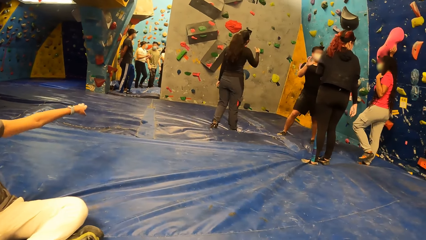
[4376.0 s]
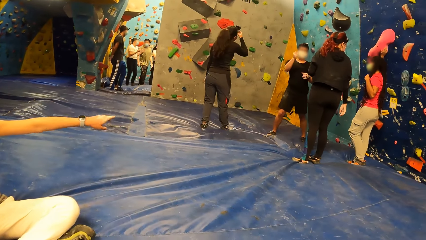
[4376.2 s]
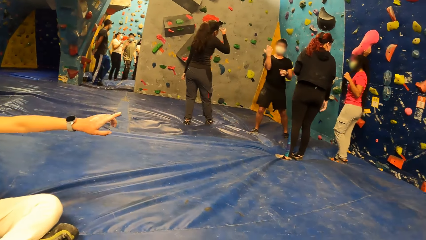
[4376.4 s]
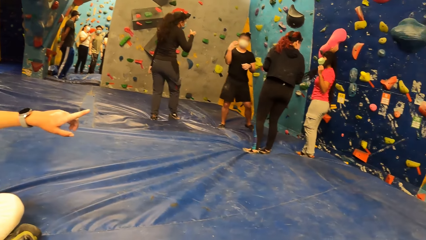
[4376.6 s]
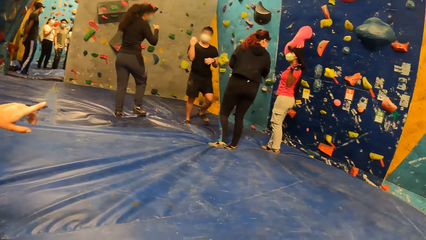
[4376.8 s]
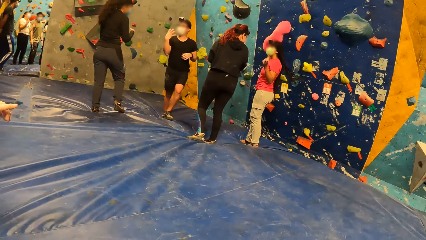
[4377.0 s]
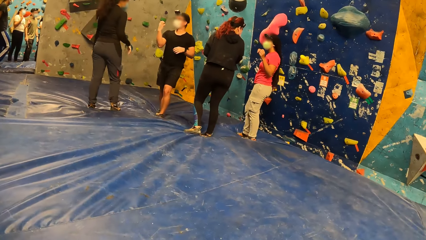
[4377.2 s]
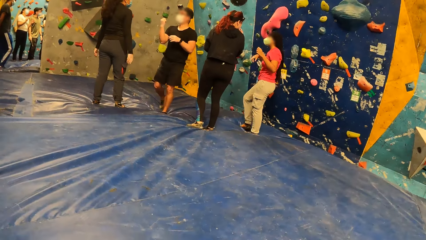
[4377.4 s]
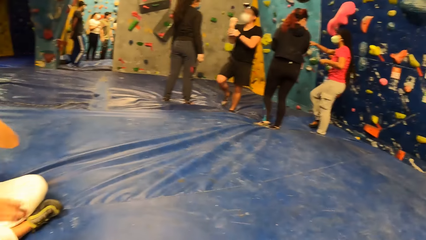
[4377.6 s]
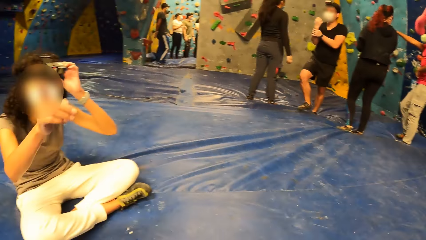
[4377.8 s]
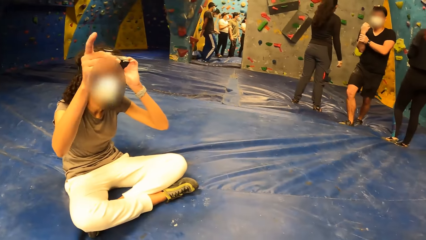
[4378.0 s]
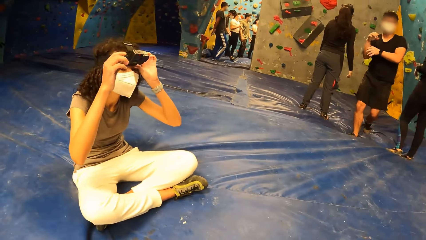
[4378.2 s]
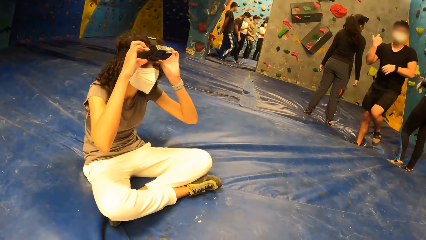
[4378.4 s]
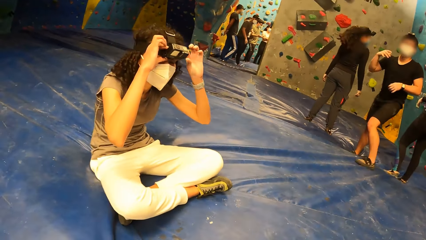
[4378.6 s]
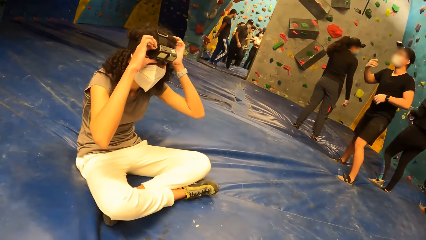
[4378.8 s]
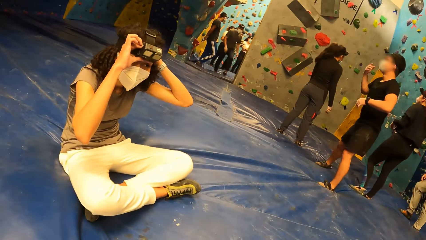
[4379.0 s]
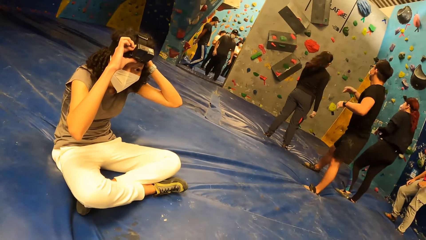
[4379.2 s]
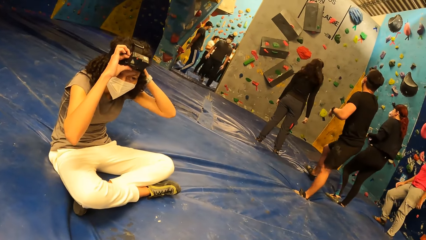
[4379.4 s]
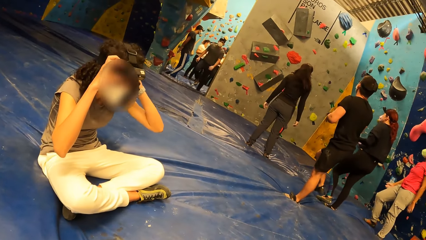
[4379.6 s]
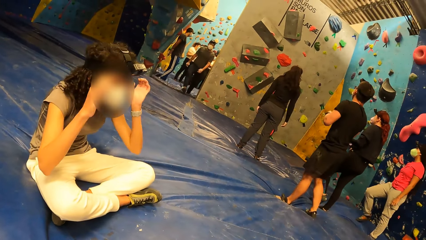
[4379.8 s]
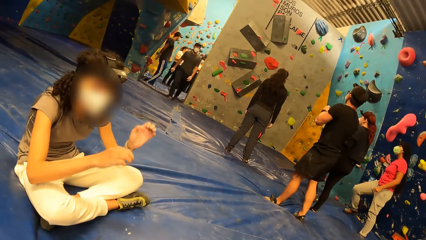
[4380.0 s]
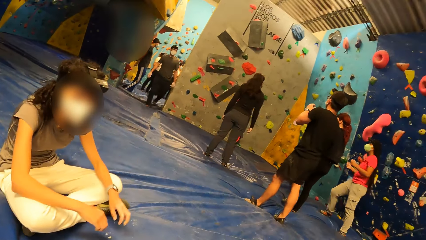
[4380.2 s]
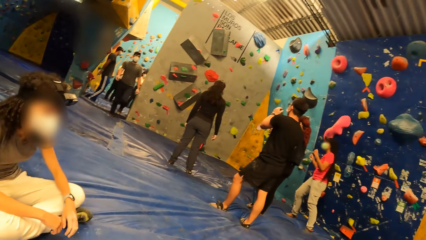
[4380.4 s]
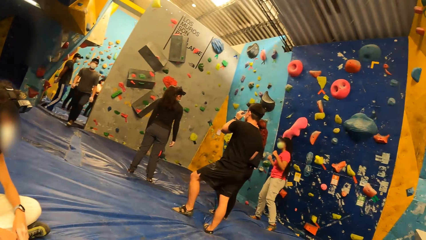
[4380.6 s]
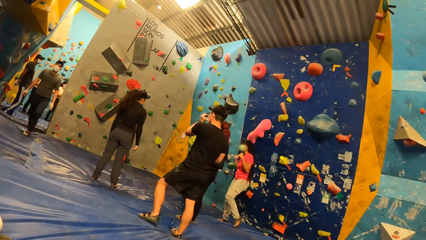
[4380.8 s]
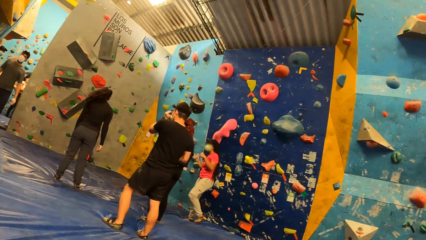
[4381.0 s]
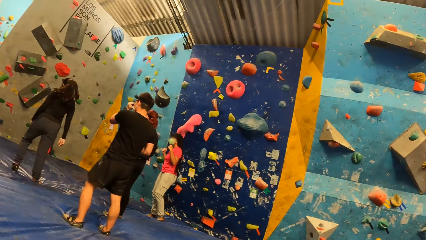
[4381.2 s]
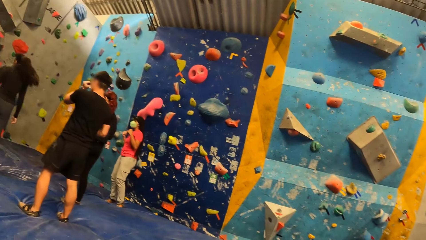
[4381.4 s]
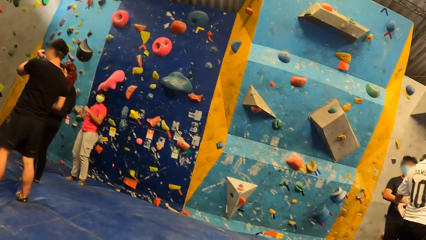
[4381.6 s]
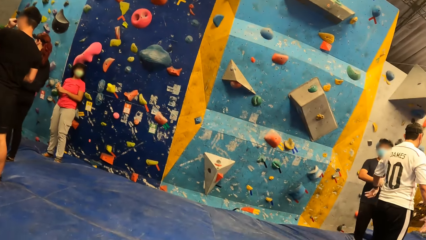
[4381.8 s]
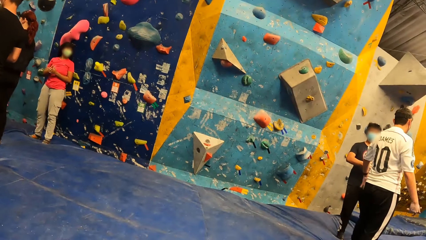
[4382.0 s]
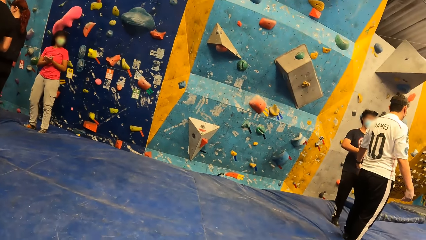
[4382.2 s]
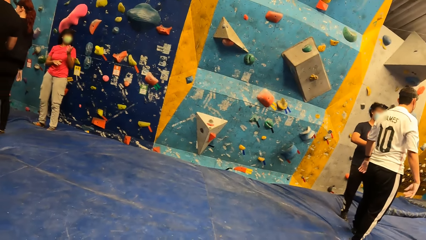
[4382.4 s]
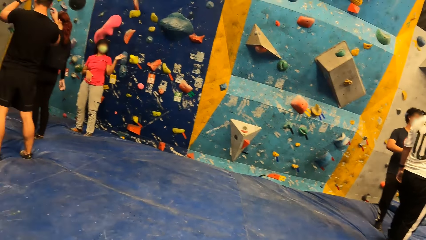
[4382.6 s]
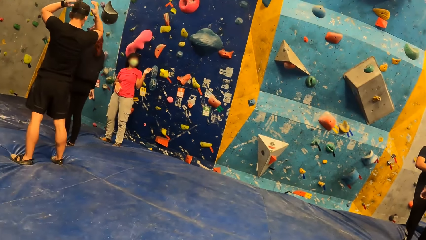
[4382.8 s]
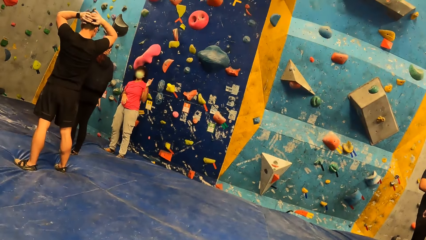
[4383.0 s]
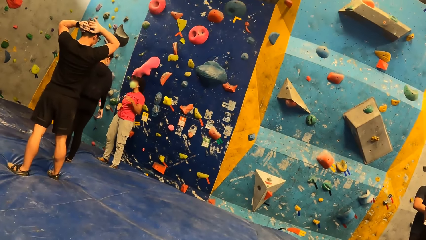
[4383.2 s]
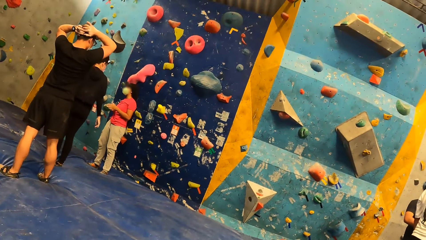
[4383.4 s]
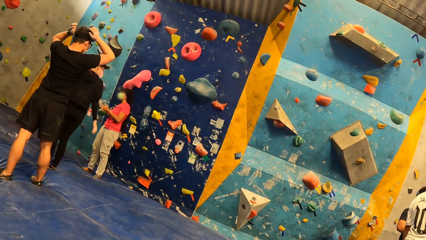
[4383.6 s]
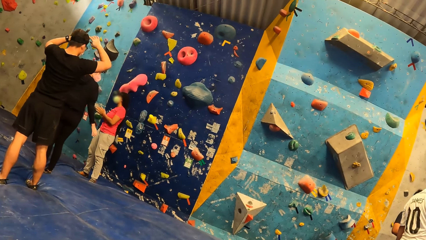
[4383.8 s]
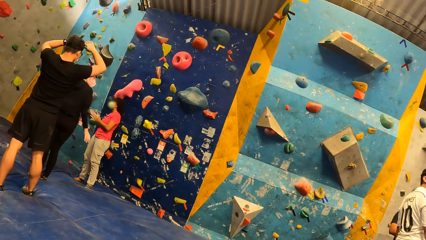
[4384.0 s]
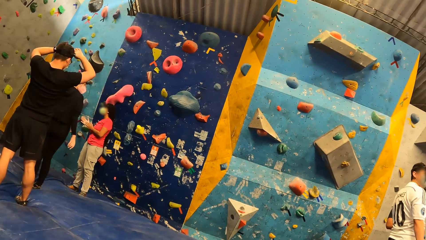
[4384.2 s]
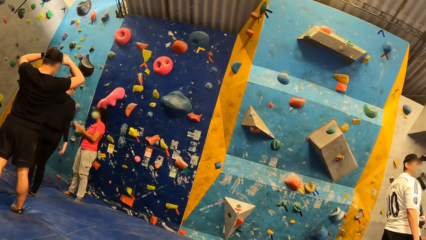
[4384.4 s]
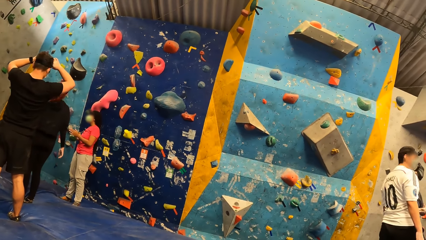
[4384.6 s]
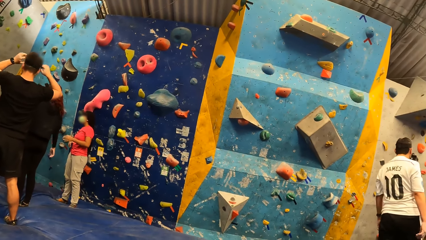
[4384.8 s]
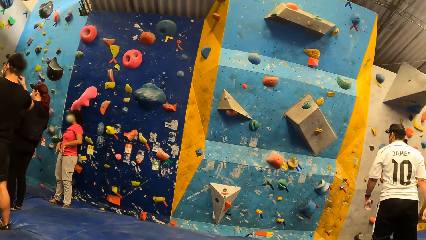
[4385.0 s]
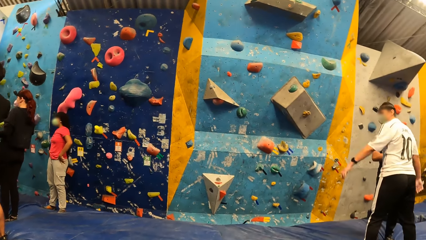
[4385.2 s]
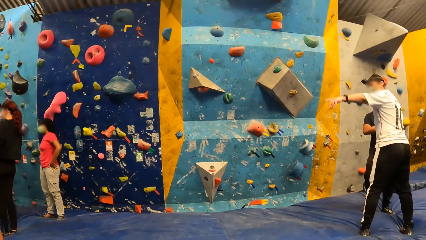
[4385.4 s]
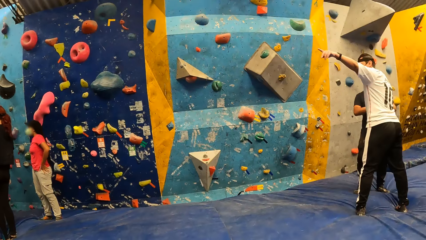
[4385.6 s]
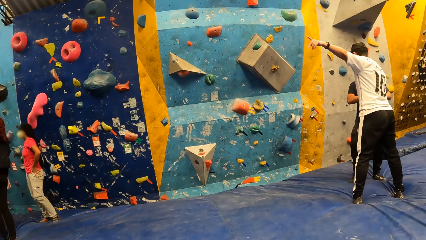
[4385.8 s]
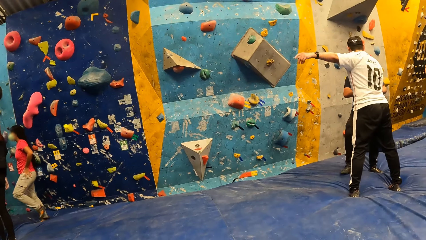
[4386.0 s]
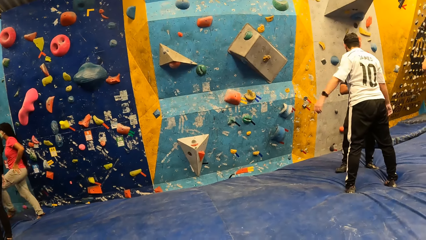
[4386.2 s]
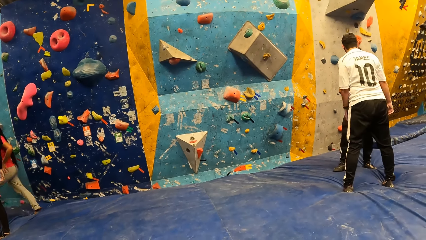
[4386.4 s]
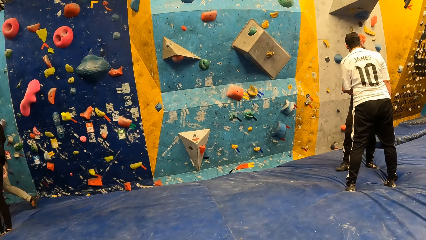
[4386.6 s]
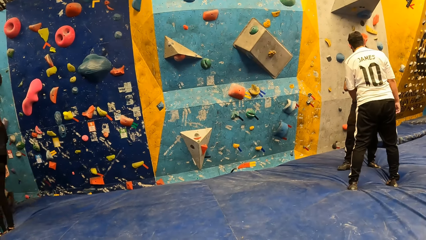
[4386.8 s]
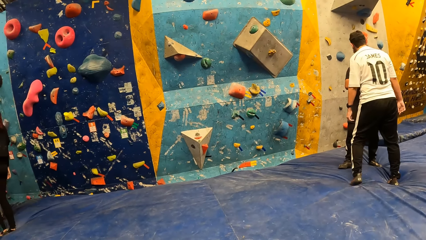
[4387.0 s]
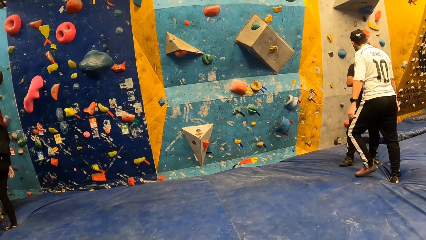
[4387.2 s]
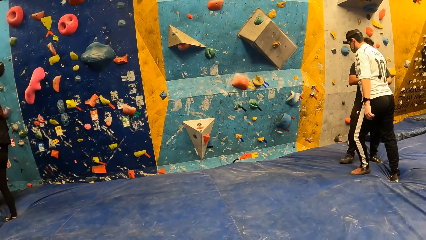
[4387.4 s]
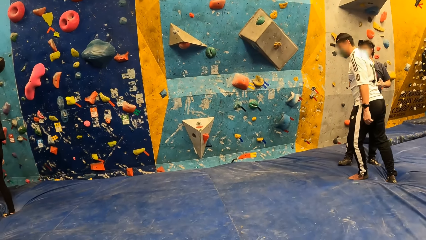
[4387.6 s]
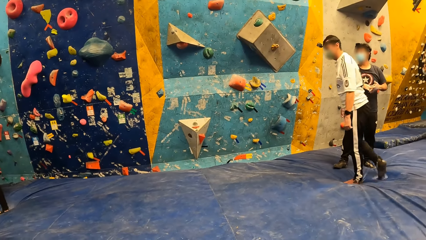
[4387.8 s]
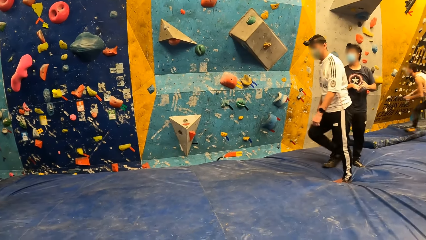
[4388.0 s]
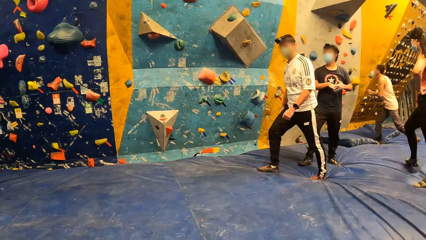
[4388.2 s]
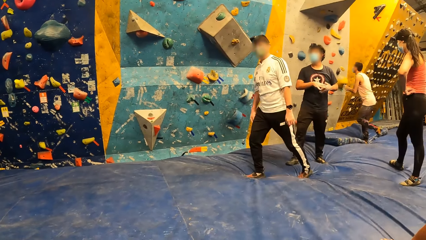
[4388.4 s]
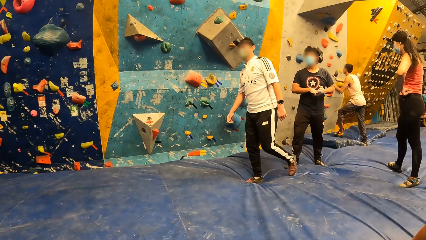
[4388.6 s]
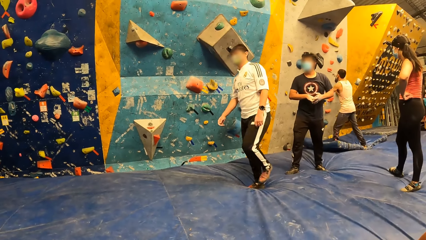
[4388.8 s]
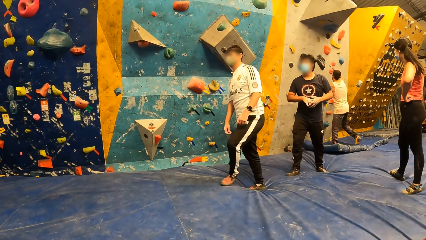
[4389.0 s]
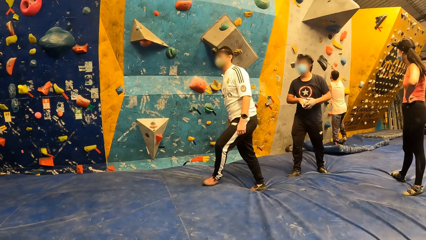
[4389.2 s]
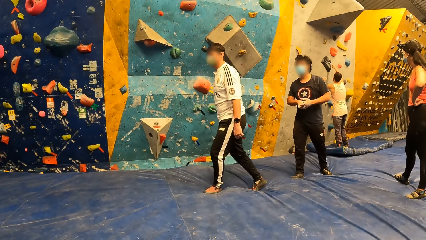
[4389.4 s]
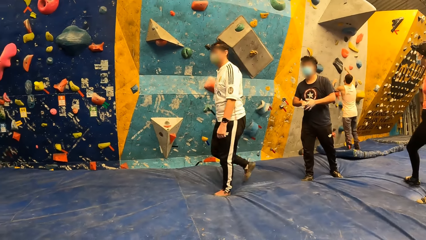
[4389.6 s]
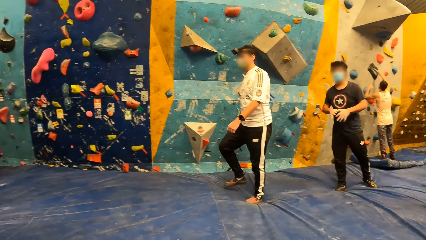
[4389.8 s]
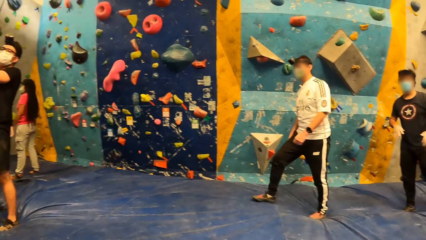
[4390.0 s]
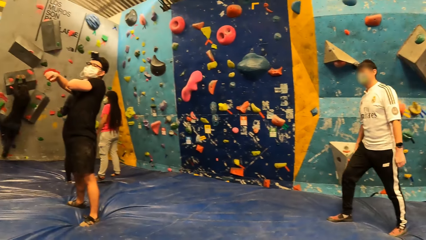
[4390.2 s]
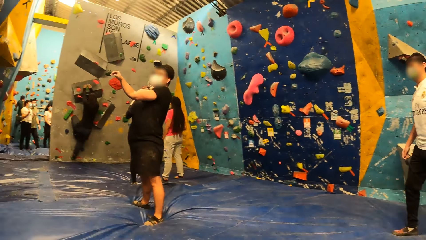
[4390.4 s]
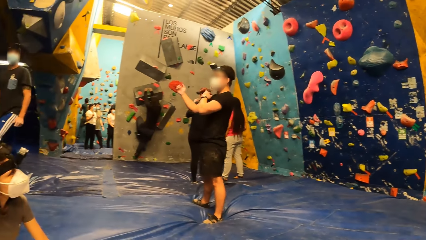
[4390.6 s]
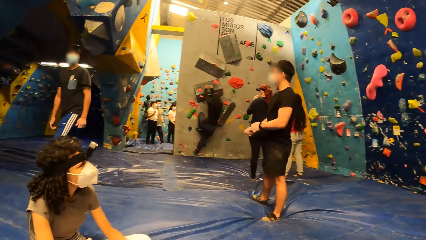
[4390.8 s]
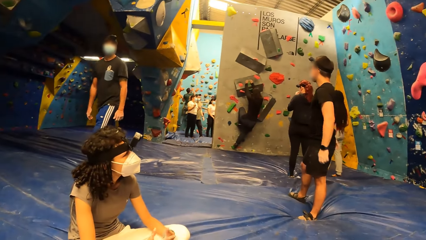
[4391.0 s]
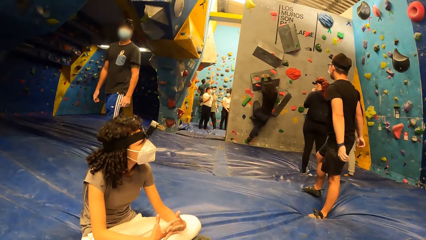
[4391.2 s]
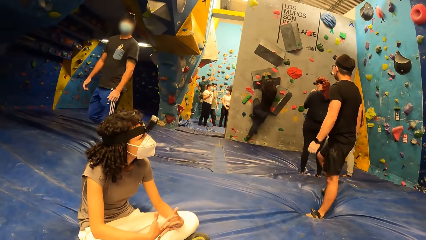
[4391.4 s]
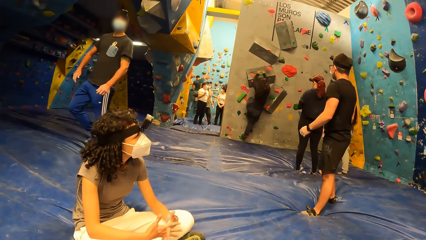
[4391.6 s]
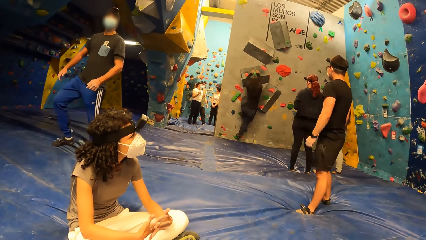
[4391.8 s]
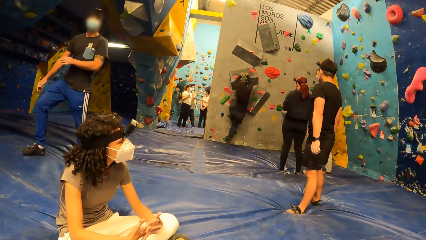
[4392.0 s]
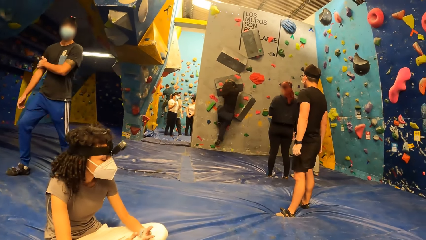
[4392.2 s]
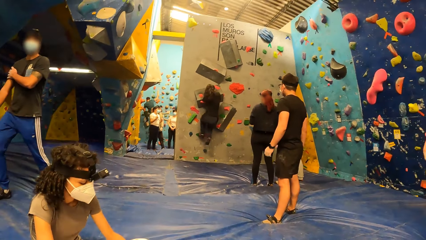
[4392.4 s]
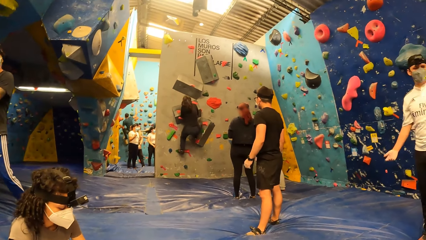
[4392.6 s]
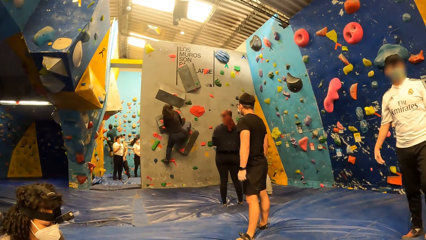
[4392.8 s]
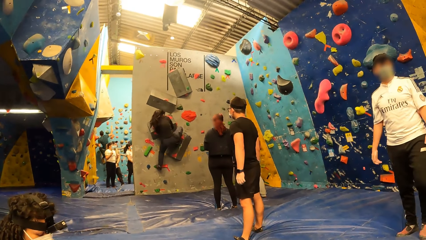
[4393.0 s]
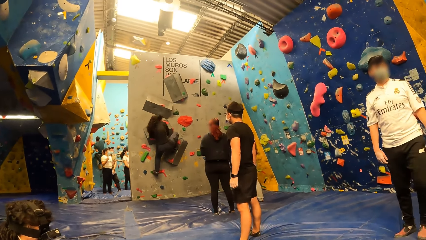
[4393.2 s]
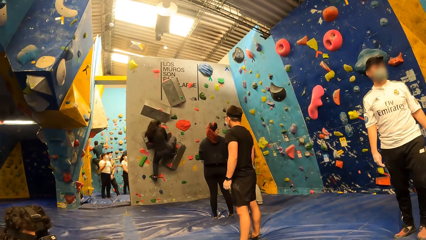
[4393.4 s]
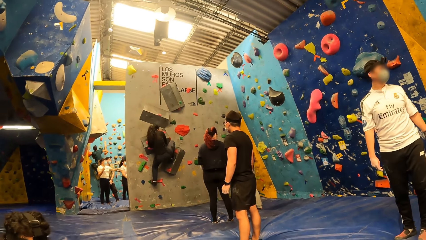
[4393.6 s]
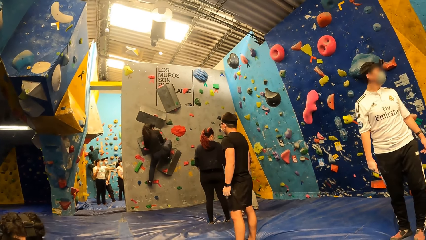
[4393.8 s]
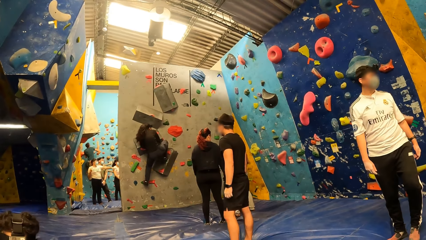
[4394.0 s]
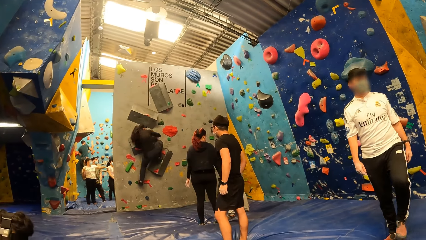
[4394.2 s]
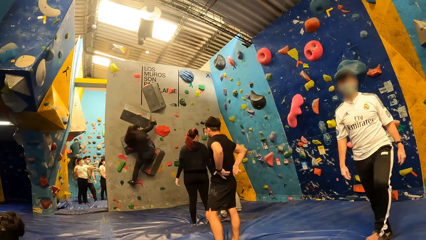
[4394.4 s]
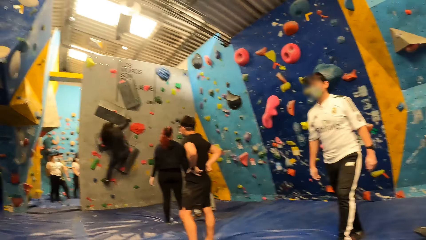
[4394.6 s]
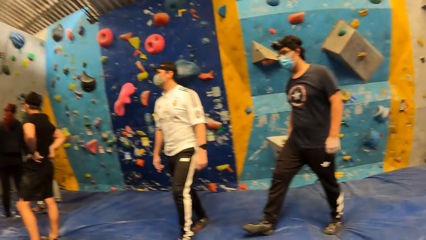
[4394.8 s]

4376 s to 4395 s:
A person points a hand. Another person straightens the hair. The first person adjusts a head strap camera on her head with her hands. The camera wearer looks around. A third person puts hands on the head. The second person points a finger. The third person adjusts a camera. A fourth person points a finger. The fourth person converses with a fifth person. The camera wearer looks around. A sixth person straightened a hand. The fourth person sways a hand.
